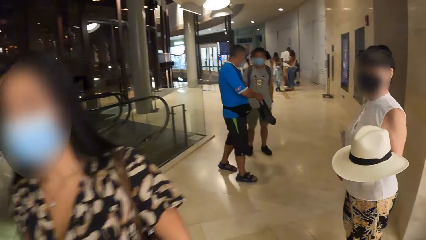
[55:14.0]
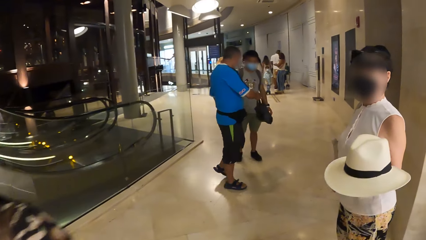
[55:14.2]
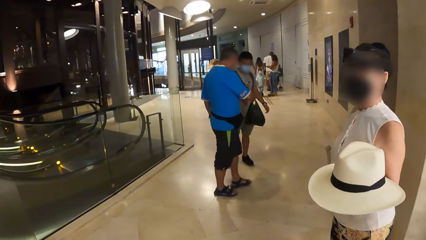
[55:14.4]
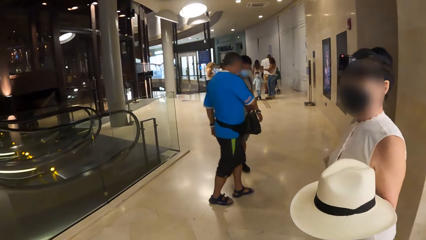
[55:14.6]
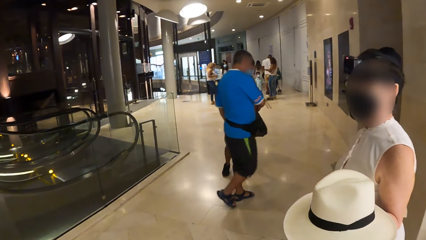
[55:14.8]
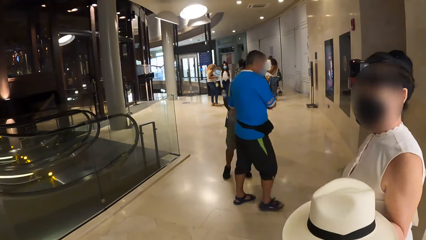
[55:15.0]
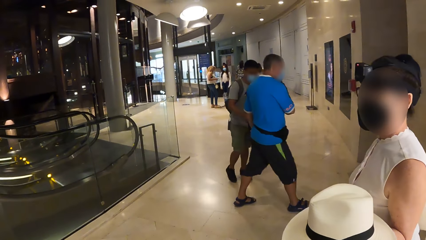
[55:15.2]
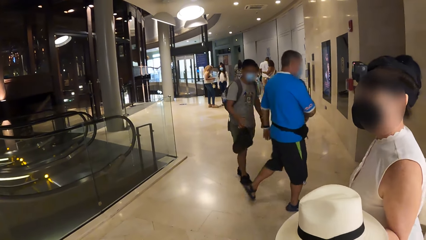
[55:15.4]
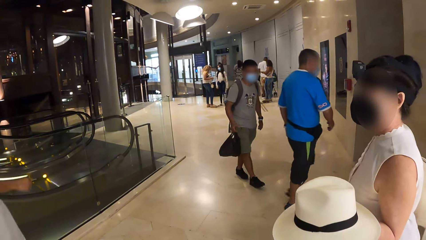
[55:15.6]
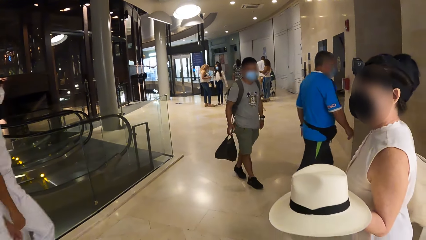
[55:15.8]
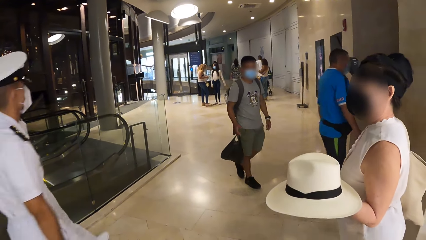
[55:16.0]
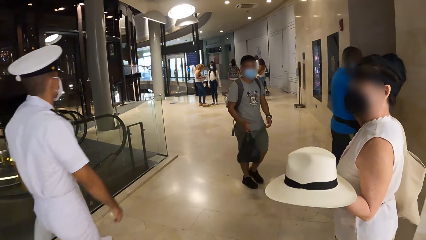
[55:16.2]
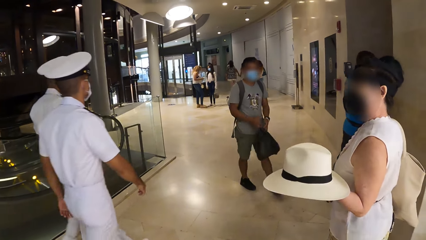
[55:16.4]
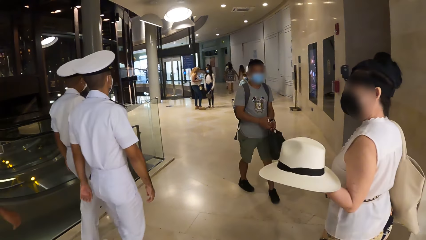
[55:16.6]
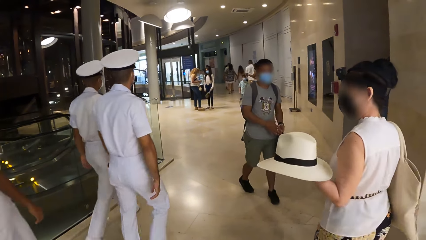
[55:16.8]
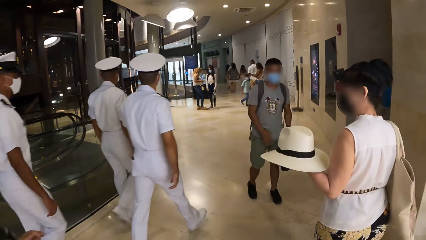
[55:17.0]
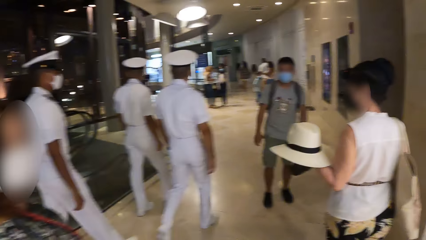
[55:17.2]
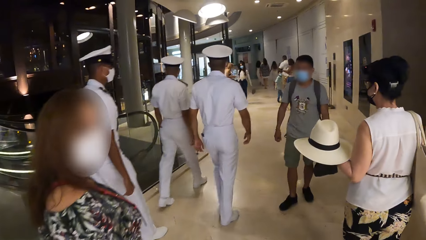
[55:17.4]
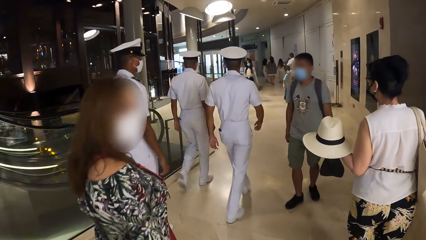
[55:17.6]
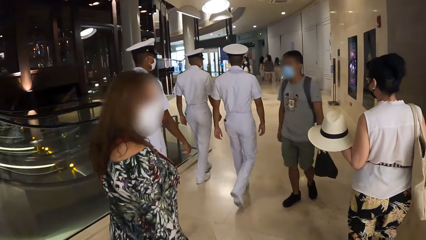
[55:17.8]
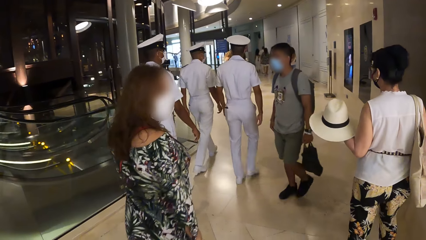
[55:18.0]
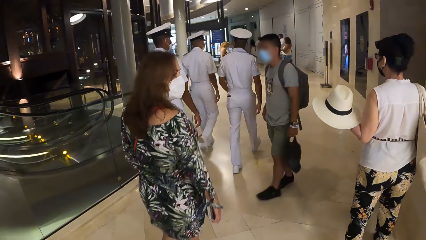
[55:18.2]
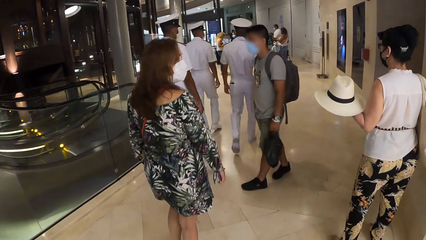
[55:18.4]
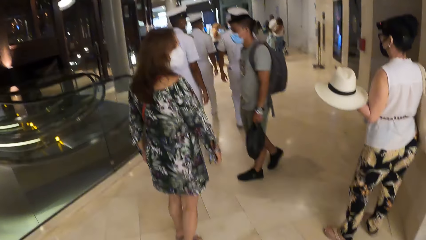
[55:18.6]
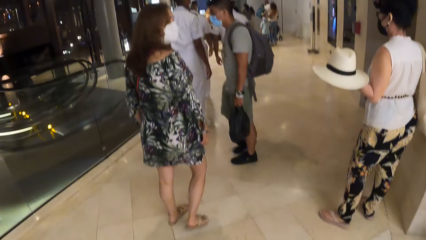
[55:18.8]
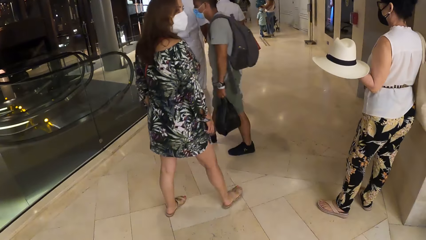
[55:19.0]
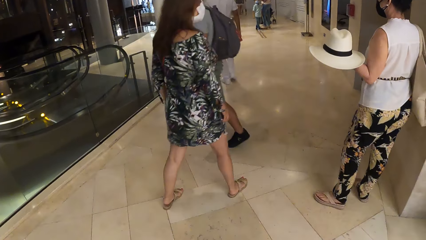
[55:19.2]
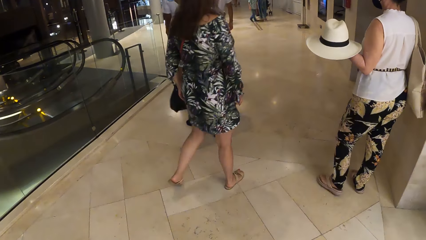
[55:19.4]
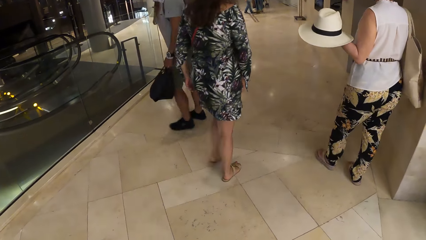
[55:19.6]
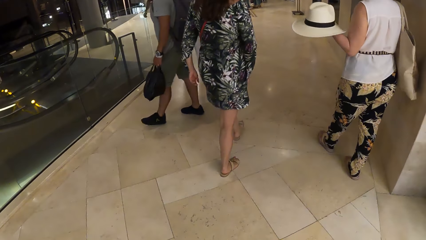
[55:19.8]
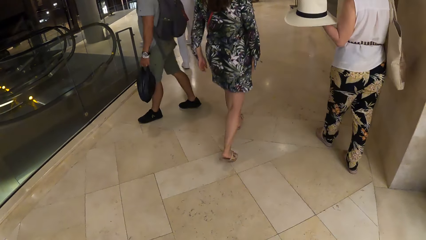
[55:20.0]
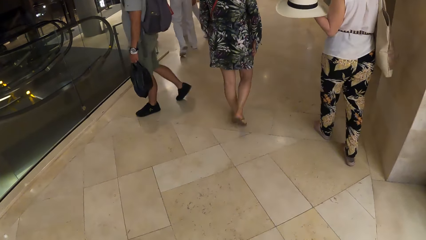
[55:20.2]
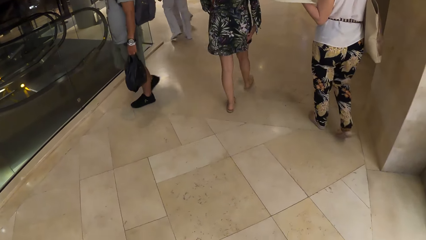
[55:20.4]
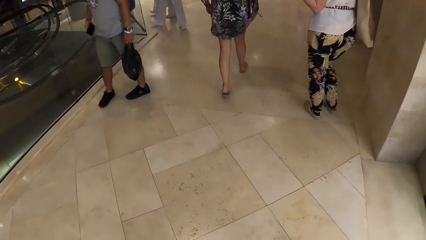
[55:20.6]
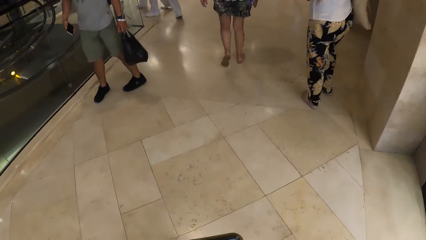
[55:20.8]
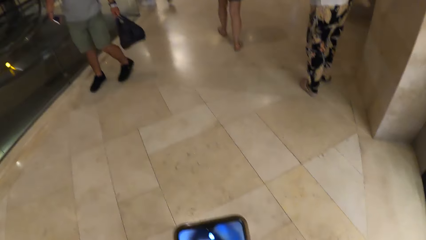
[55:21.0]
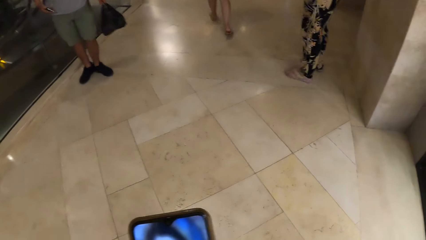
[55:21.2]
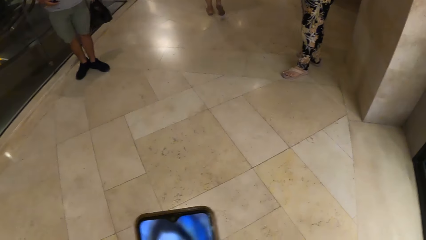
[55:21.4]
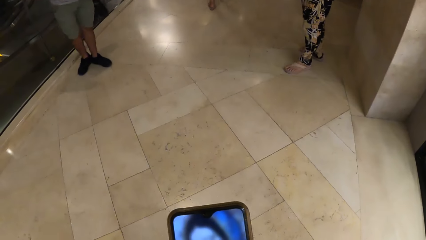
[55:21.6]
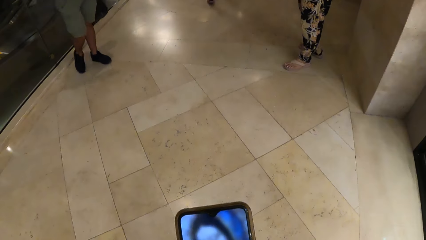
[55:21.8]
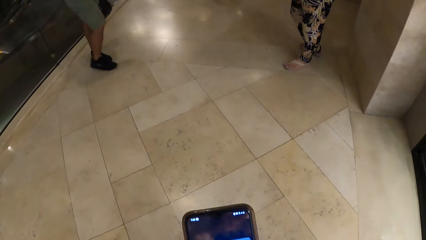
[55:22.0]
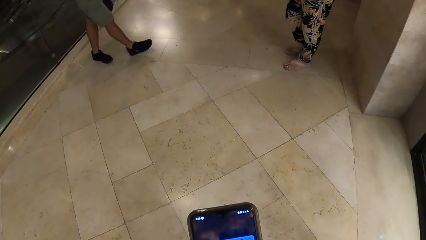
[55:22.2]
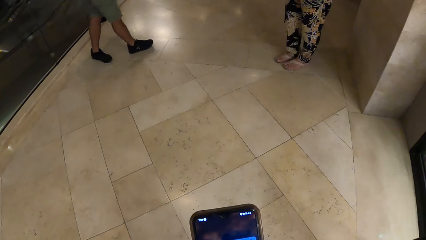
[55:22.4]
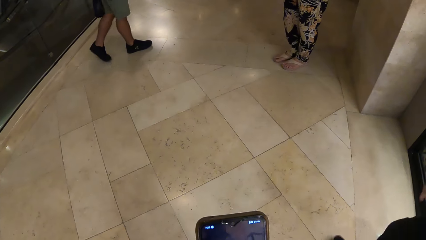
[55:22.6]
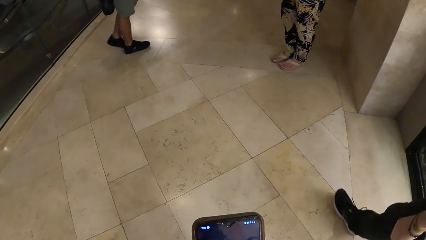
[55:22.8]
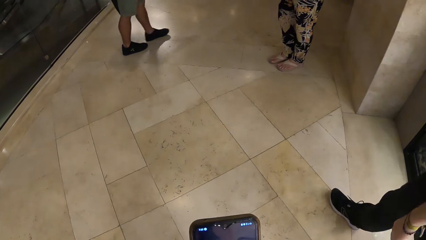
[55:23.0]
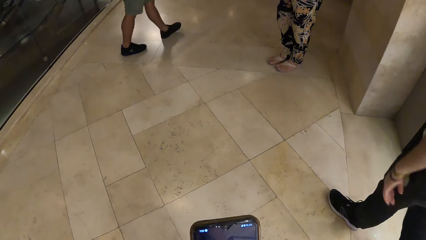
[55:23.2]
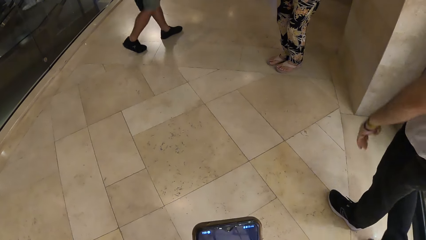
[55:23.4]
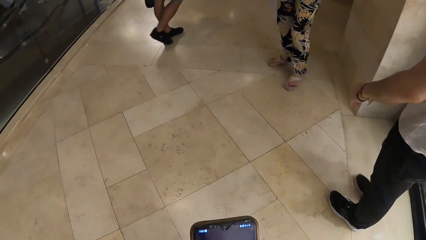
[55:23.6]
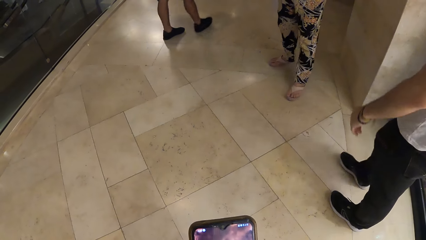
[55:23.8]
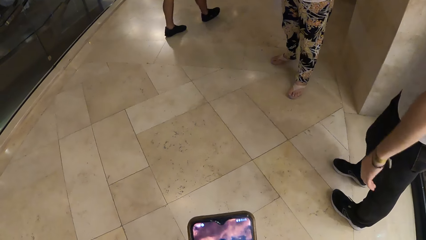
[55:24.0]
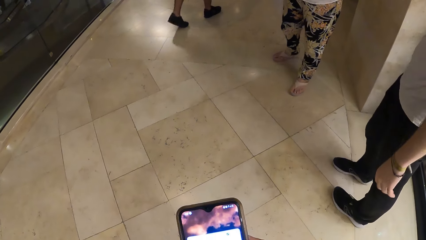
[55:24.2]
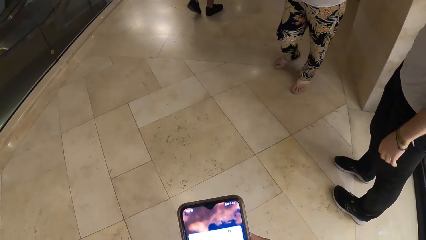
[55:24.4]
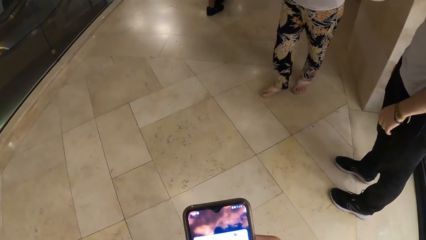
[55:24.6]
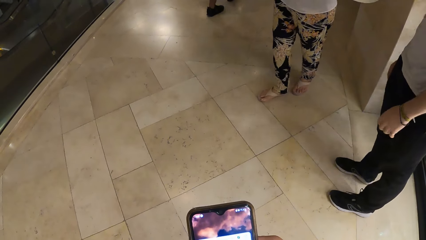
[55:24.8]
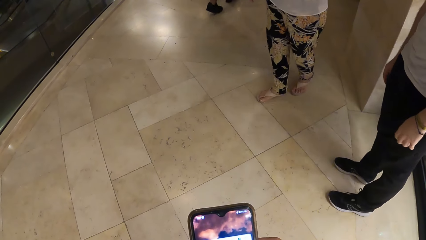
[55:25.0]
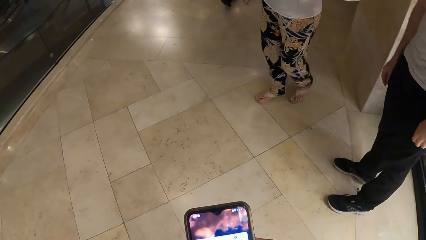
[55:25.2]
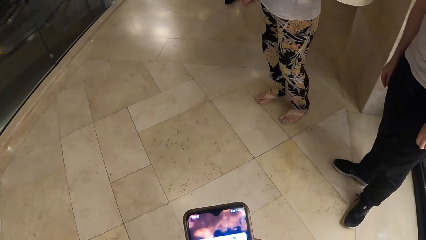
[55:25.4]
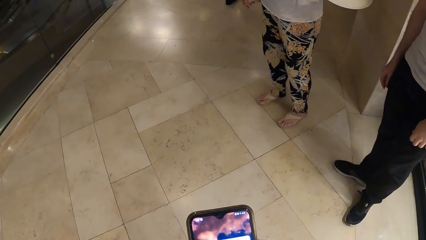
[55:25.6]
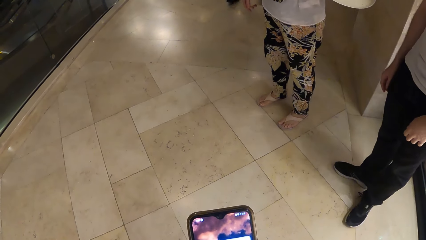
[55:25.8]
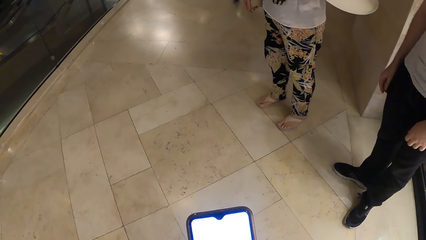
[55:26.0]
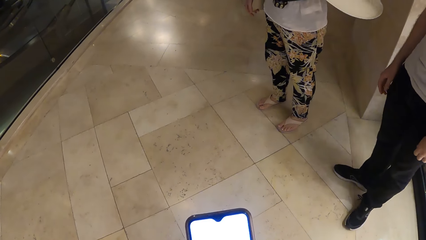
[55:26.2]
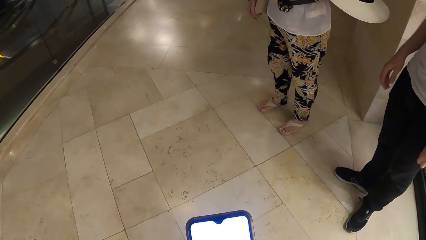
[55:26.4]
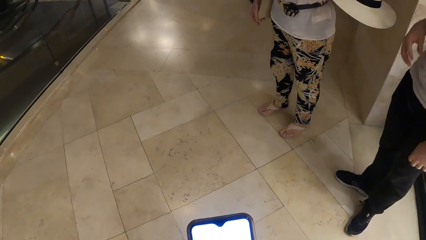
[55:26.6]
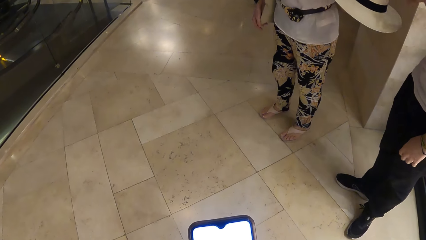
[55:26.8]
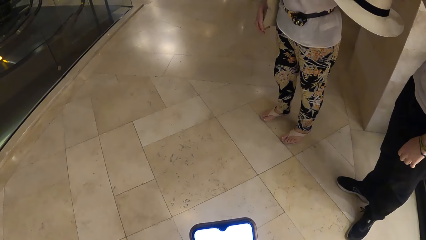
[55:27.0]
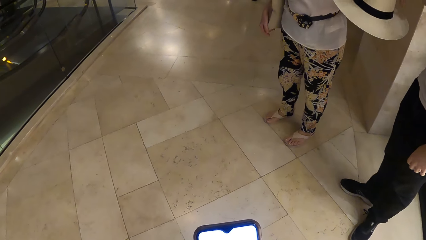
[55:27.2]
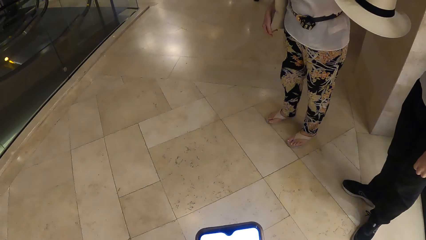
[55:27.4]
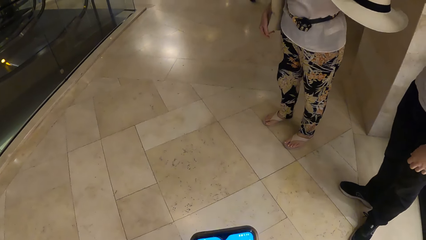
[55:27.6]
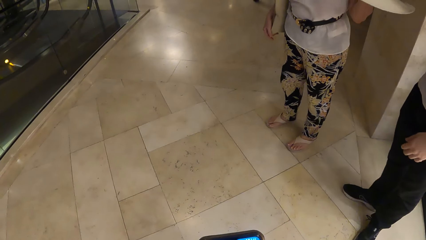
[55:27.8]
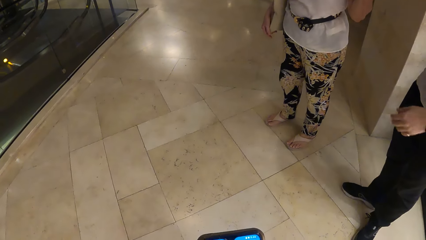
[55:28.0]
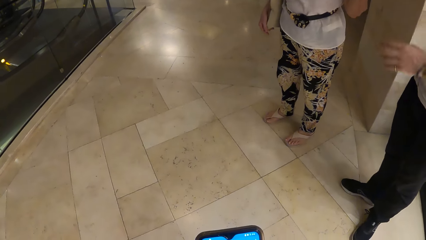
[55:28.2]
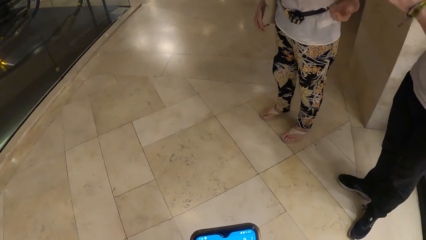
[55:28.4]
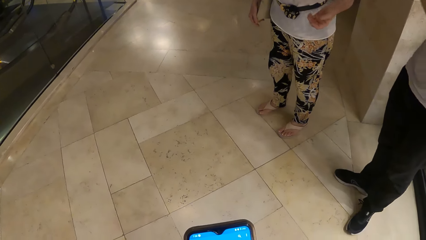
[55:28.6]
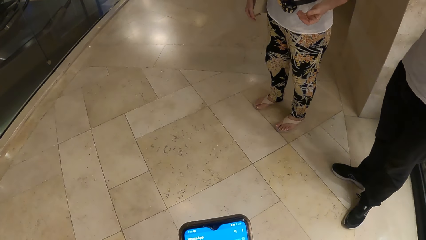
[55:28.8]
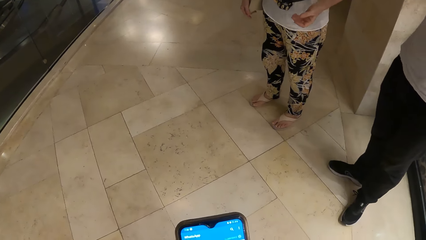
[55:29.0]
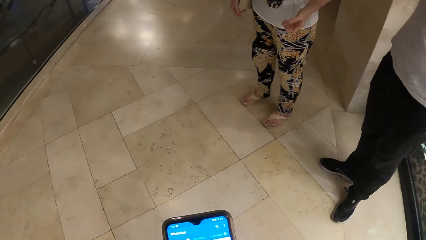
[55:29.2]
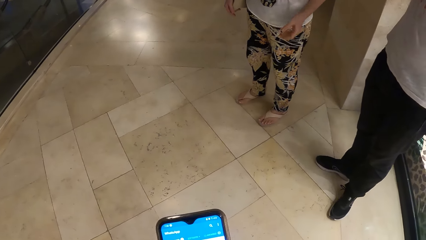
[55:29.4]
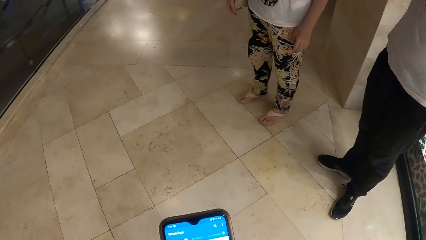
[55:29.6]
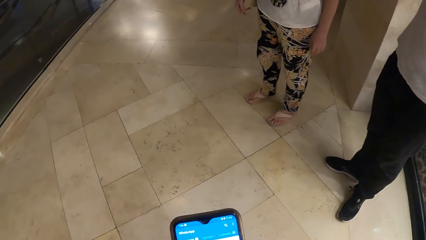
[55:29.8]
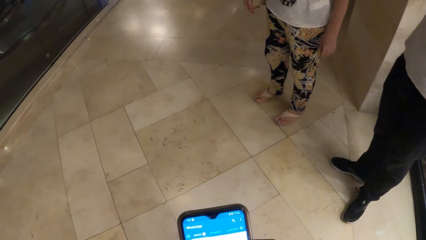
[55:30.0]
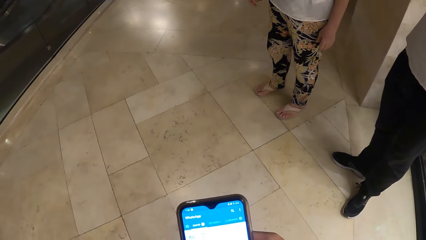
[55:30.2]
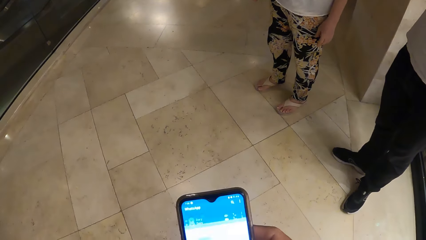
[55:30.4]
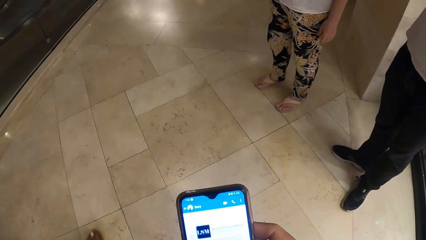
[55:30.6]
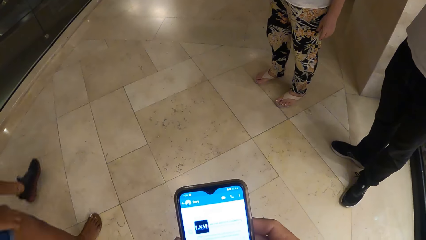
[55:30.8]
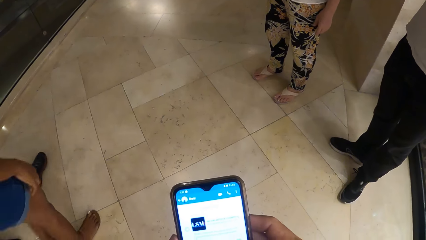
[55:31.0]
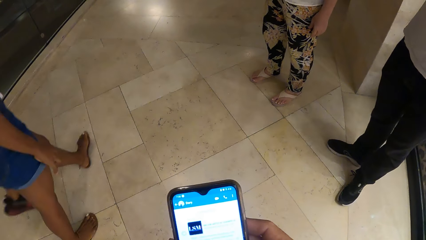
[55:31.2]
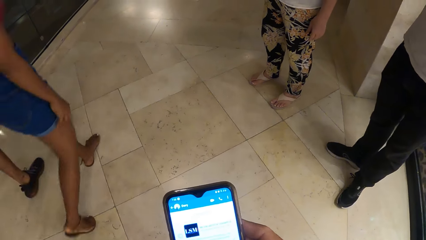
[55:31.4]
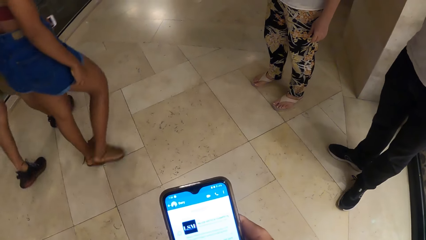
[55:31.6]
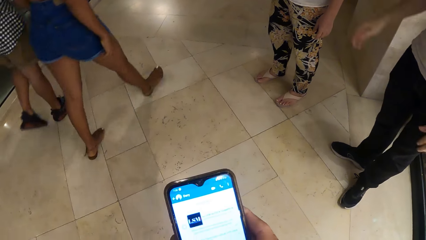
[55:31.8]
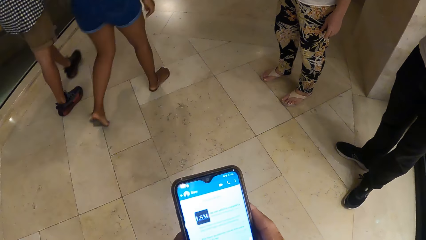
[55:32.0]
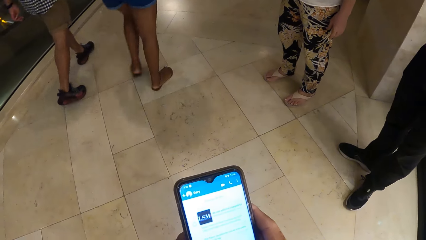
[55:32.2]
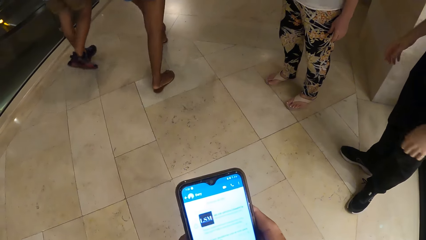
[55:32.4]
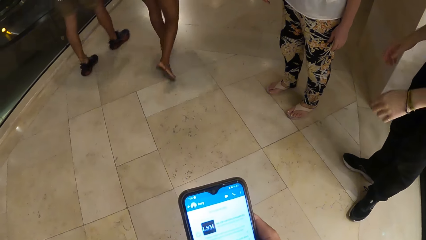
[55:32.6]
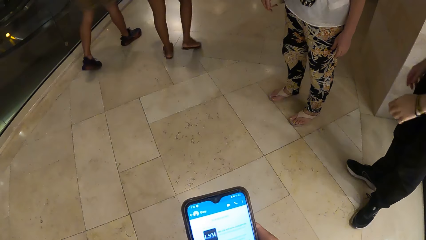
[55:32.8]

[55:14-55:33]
A person holds the hat. The camera wearer browses her phone. They hold the phone.
